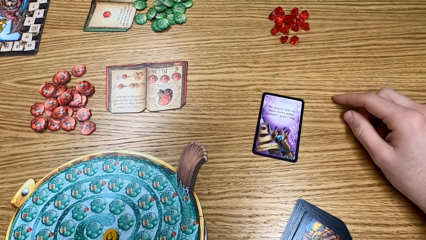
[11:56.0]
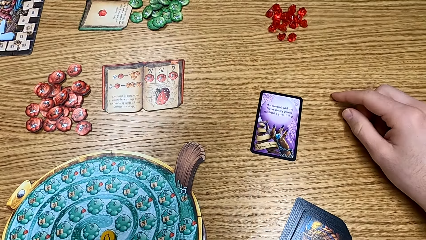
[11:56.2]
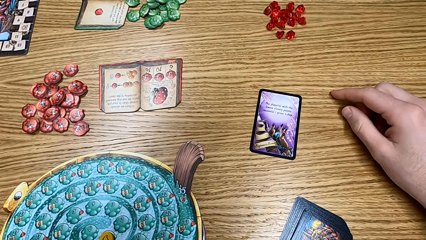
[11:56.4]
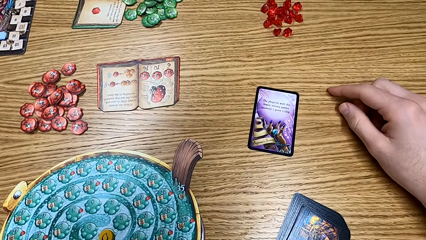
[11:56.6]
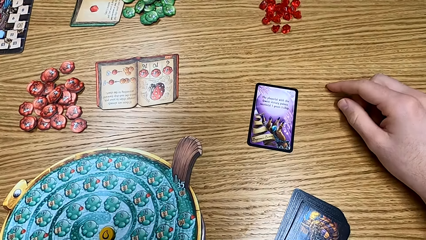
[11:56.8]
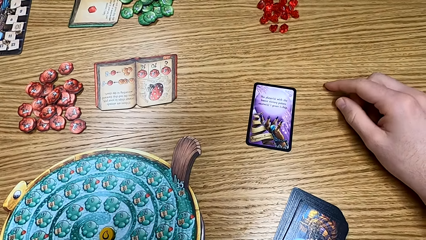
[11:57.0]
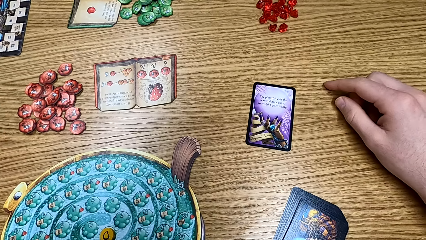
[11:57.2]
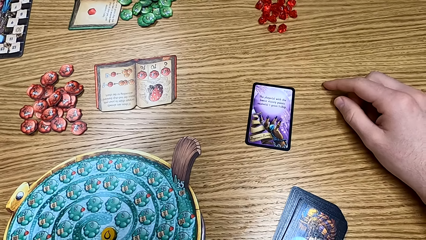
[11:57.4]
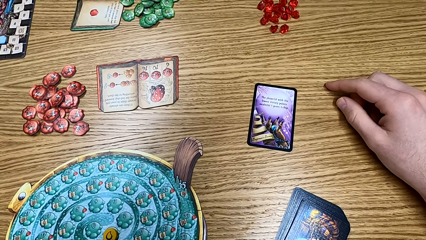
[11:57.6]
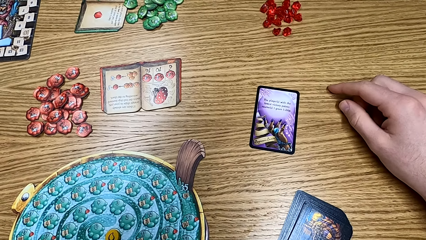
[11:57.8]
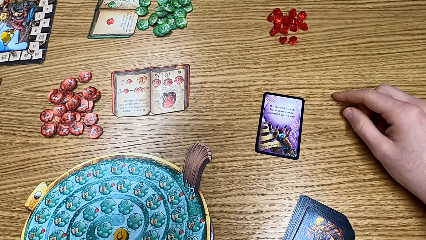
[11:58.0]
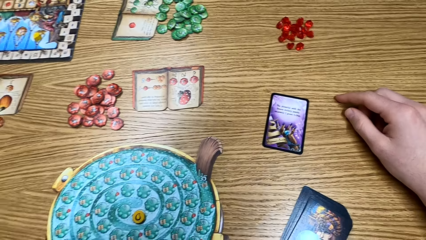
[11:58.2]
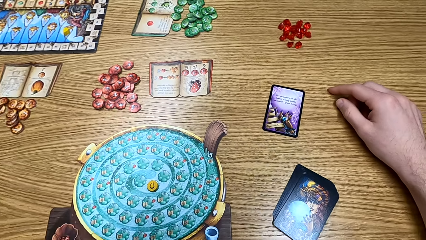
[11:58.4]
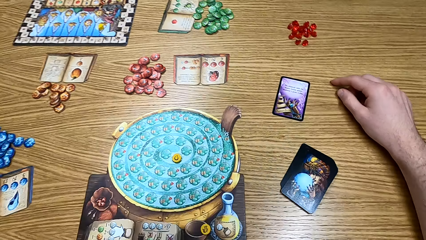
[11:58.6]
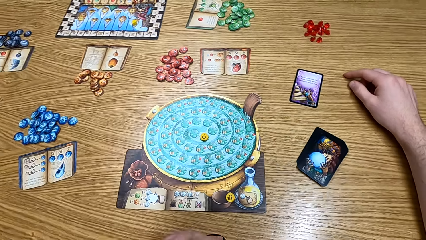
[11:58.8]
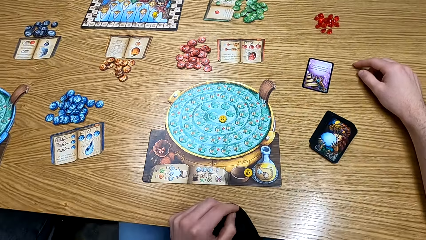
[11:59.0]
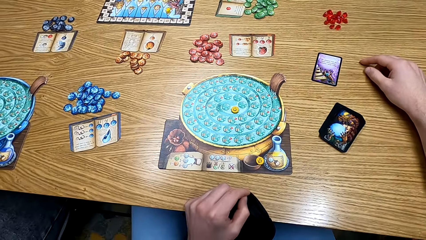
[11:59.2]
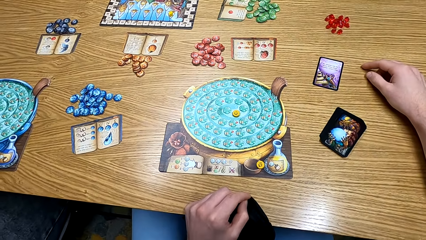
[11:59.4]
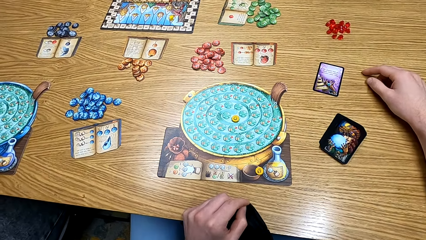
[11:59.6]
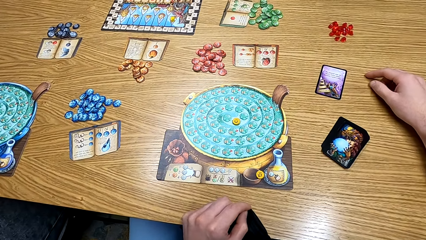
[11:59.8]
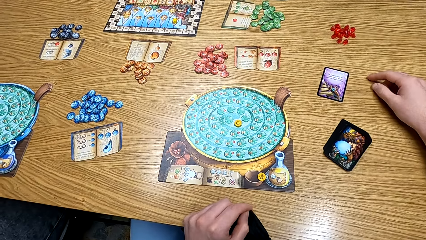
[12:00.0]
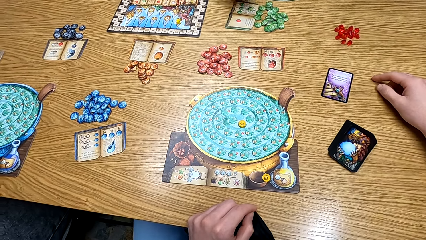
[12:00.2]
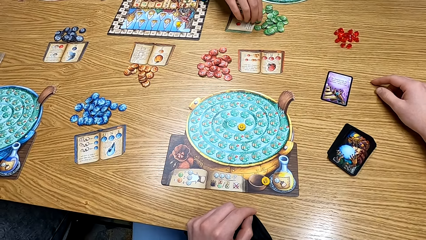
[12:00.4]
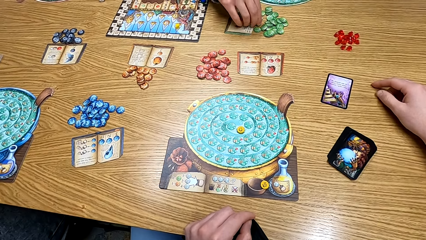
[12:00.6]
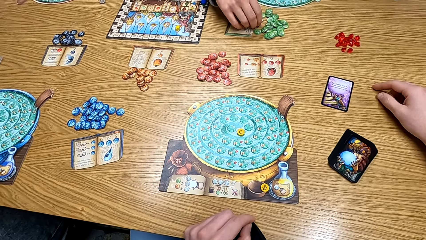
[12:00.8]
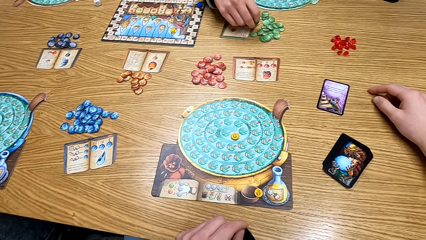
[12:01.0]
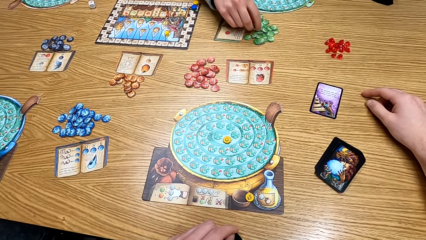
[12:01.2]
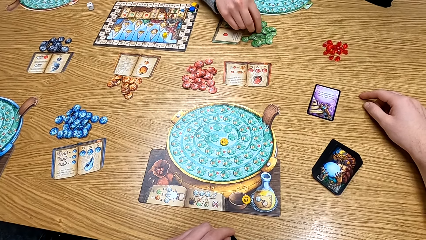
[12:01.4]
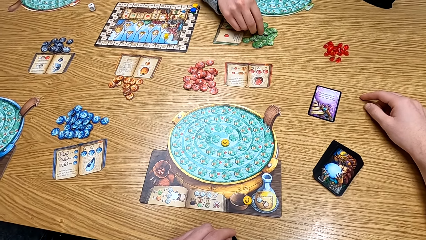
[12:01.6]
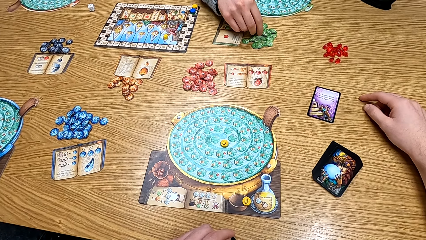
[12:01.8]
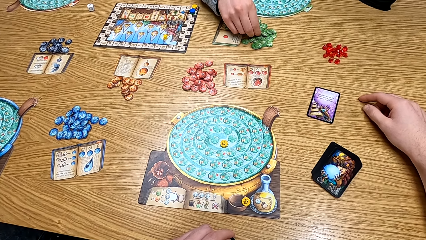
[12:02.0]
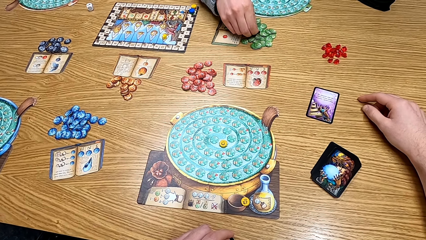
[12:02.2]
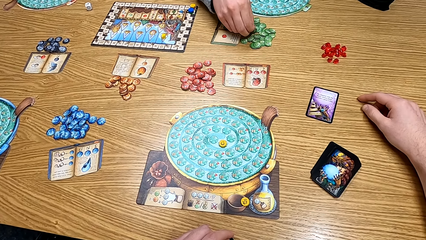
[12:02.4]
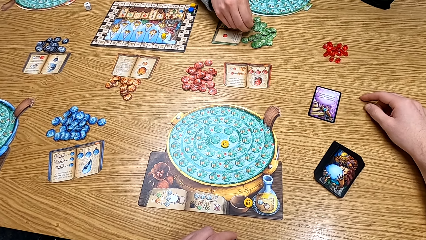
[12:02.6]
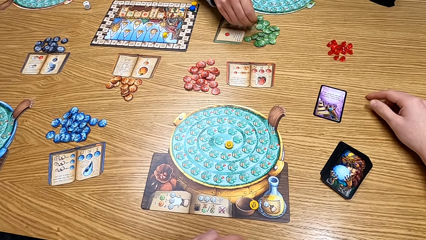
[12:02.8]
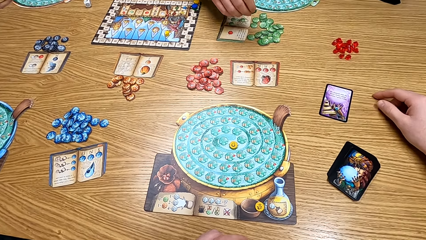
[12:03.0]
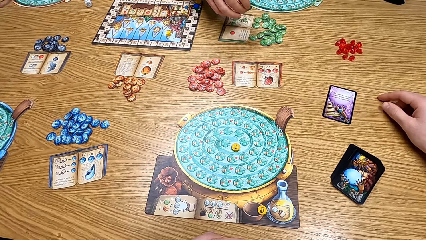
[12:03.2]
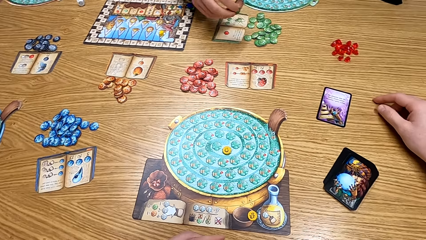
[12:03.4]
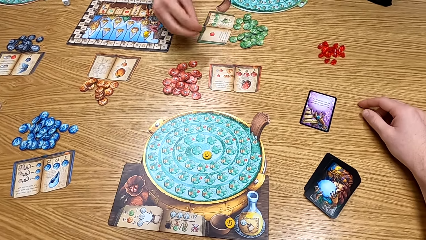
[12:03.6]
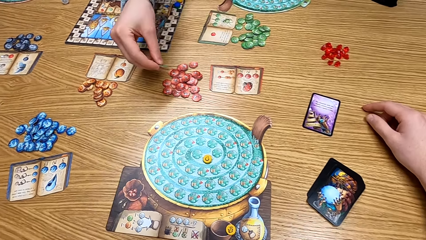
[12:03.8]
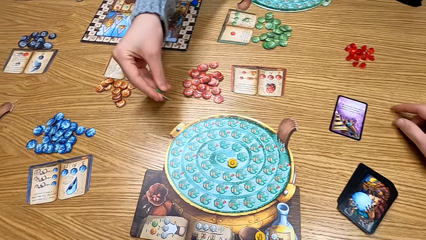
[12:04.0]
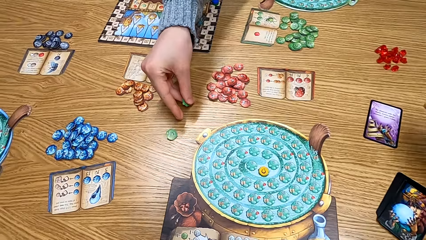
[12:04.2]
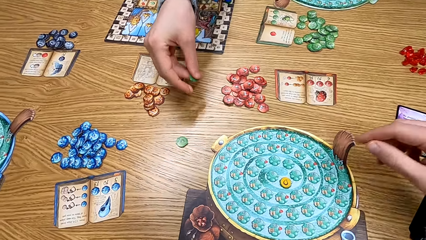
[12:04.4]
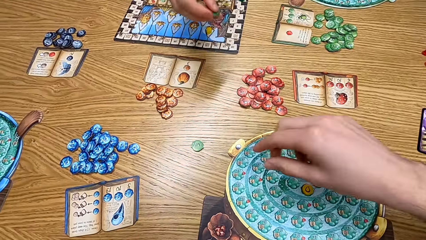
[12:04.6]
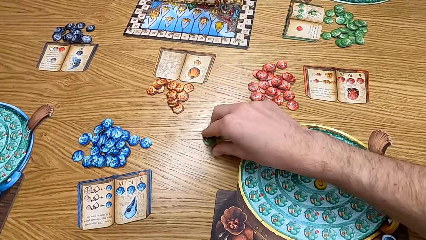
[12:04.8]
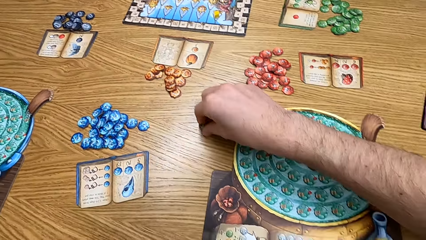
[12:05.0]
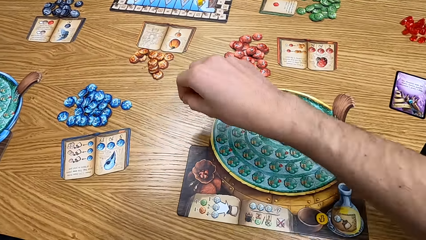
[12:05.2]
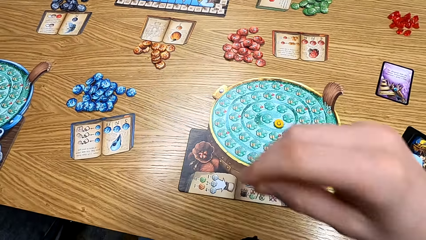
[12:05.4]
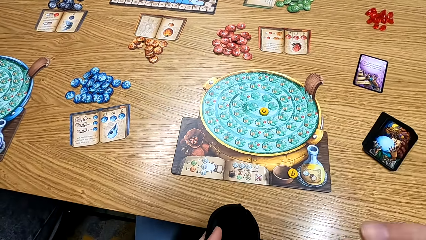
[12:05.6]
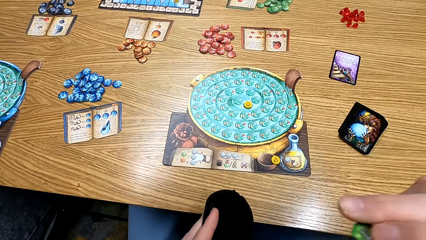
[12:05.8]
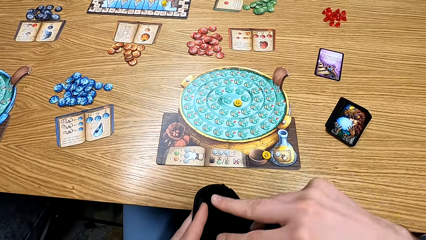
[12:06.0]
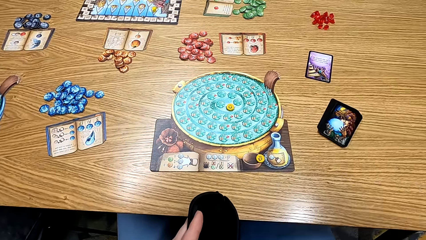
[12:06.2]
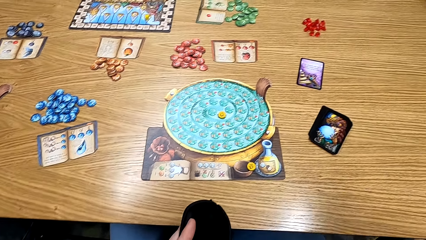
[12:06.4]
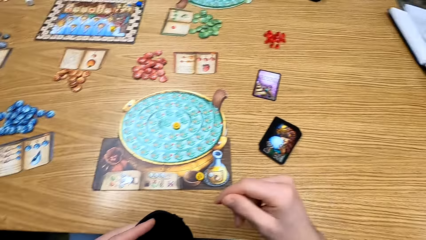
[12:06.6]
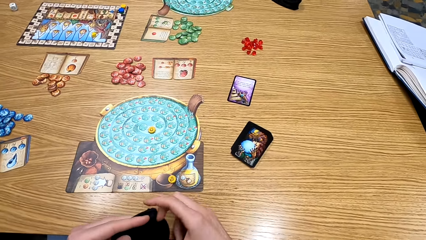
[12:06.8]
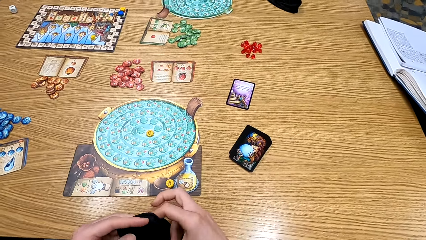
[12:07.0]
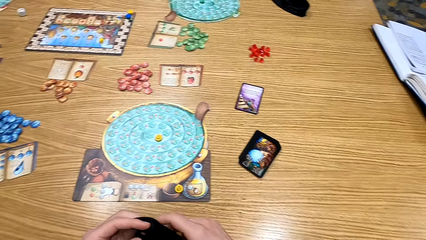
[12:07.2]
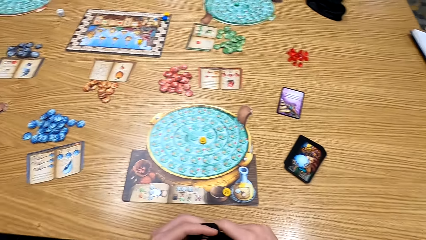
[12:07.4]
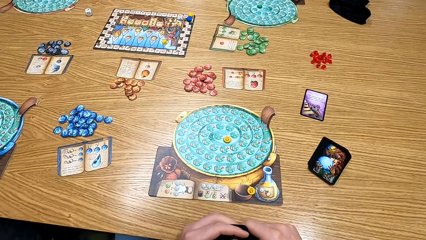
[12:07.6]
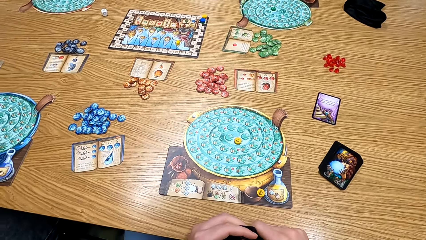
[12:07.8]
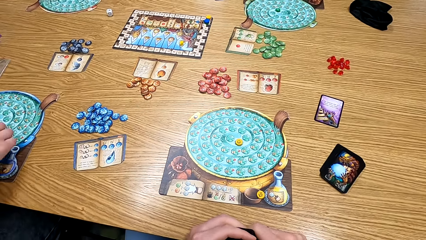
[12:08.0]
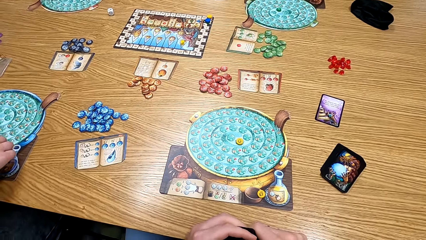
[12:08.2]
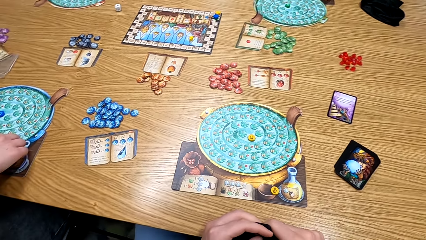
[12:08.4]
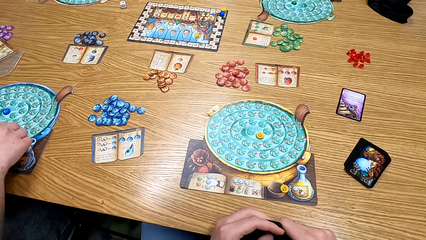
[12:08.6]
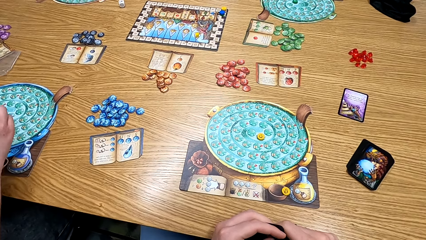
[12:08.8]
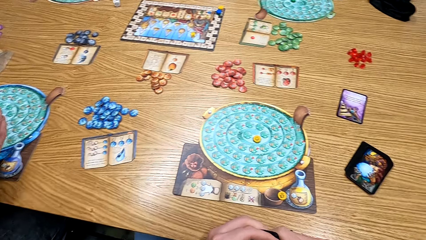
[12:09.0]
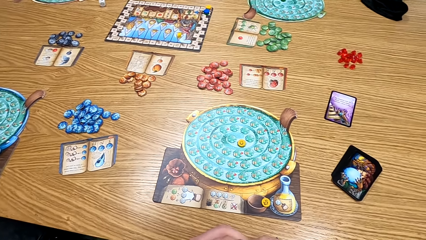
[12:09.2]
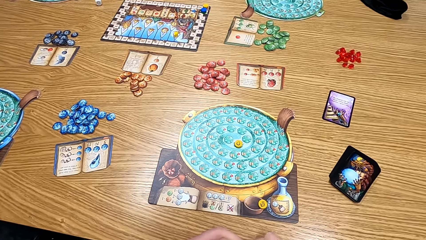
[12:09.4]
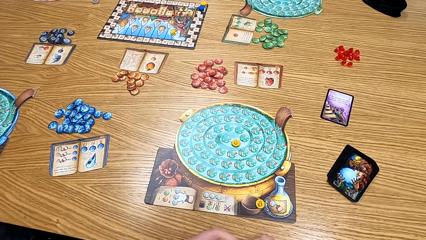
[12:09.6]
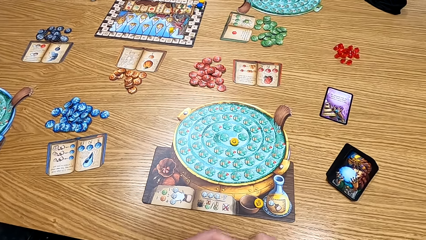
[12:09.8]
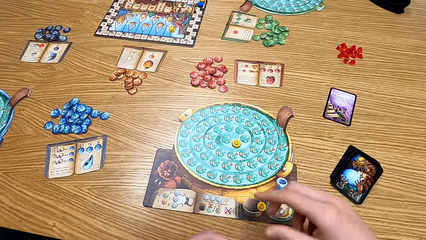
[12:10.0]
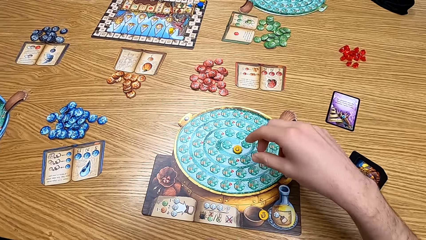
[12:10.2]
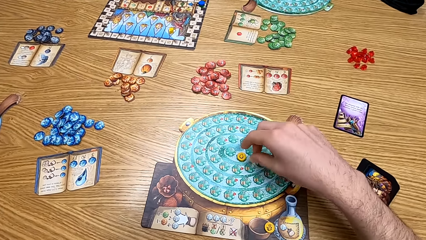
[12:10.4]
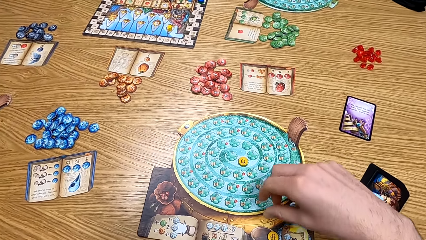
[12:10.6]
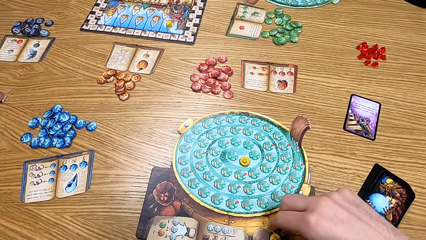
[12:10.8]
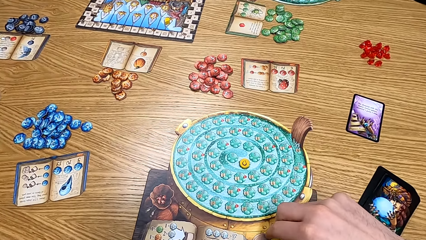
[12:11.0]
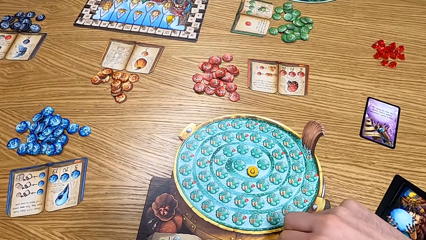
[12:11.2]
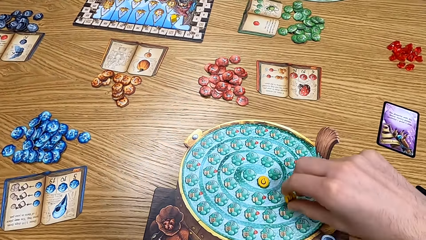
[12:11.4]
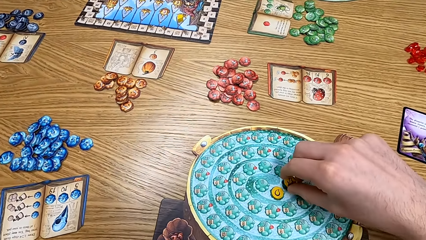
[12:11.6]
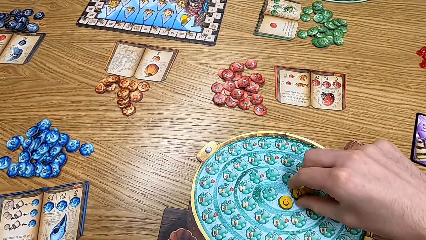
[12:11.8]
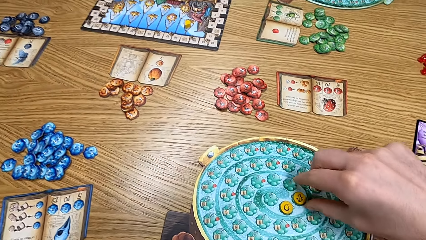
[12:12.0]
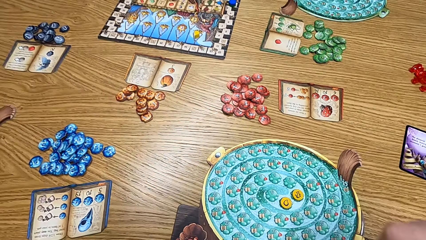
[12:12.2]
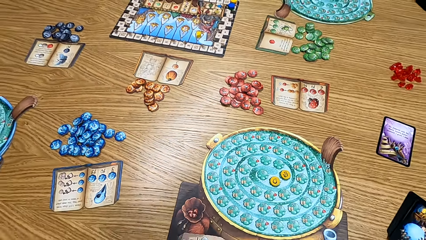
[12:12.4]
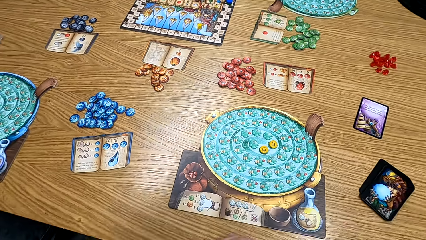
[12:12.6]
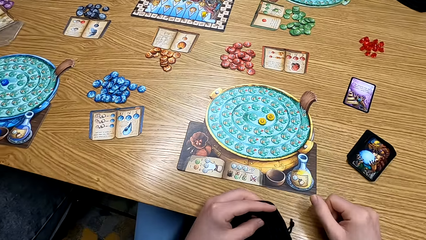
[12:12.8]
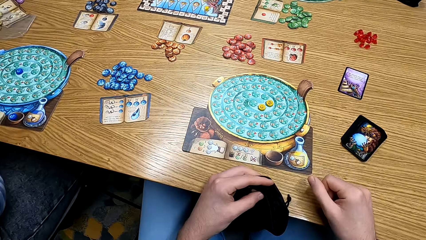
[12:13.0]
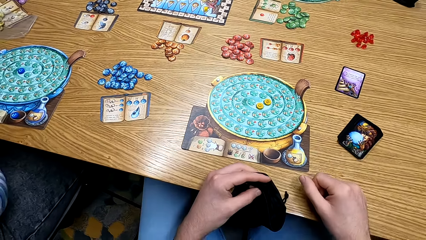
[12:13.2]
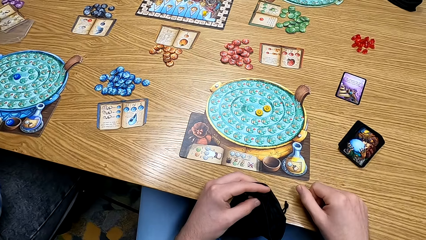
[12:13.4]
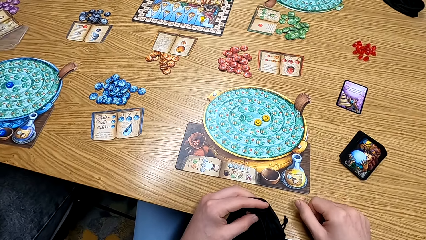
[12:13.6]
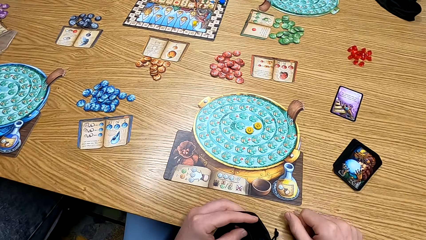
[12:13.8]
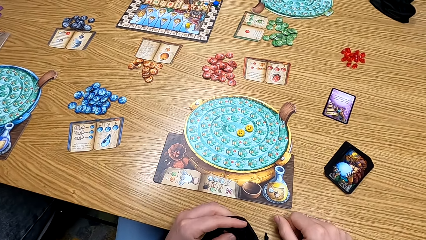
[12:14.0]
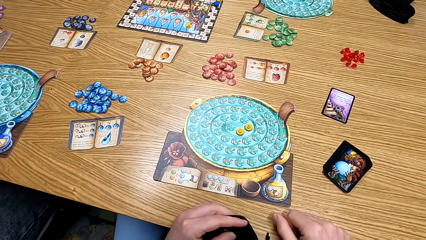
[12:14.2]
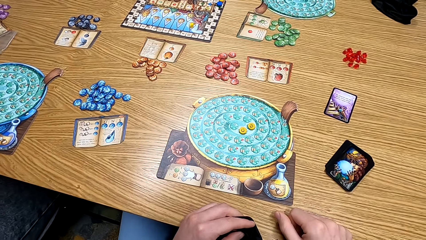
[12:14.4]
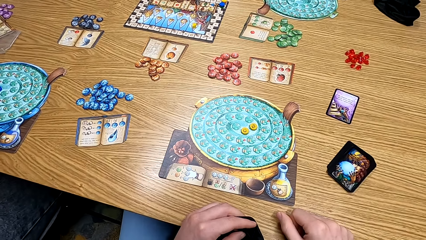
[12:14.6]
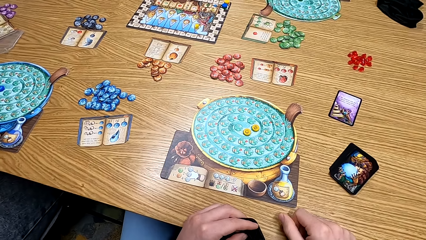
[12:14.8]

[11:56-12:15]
The camera wearer looks at the card. A man picks the card from the table. The man puts the card on the table. The camera wearer picks up the cards from the table. A woman plays the game. The camera wearer looks at the table. They pick up the cards from the table. They play the board game.
